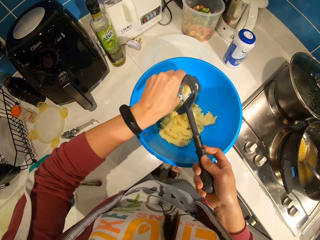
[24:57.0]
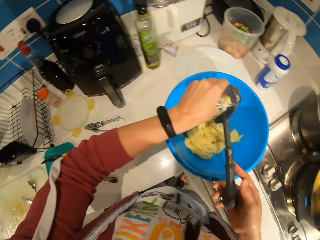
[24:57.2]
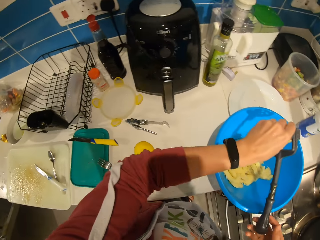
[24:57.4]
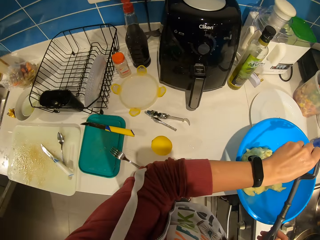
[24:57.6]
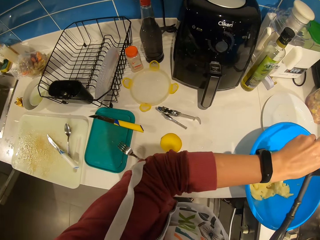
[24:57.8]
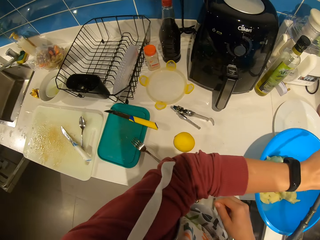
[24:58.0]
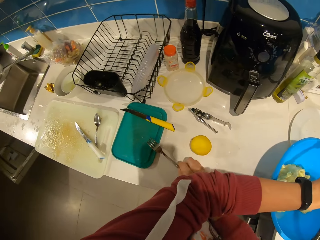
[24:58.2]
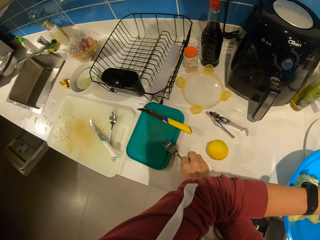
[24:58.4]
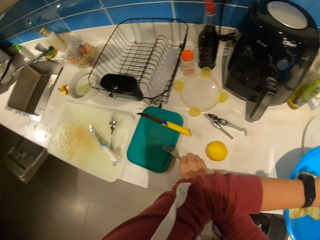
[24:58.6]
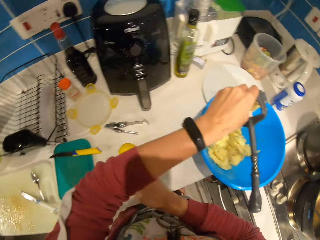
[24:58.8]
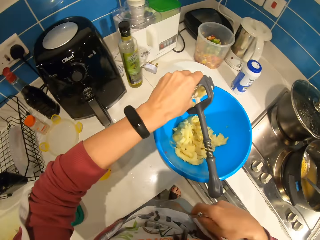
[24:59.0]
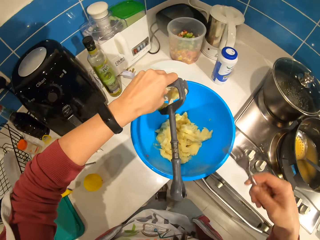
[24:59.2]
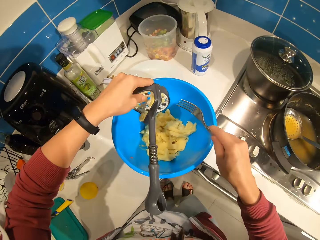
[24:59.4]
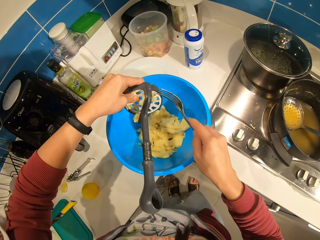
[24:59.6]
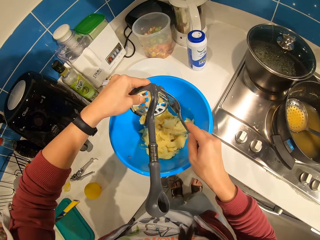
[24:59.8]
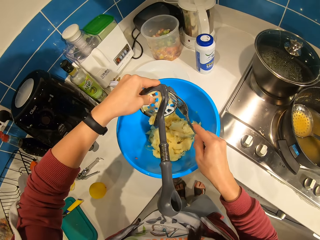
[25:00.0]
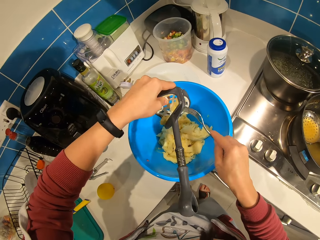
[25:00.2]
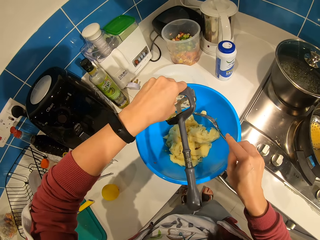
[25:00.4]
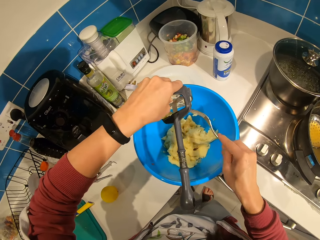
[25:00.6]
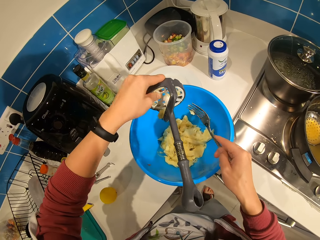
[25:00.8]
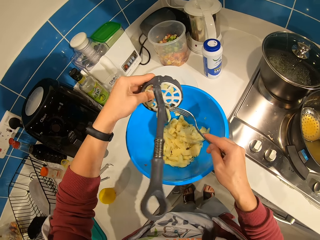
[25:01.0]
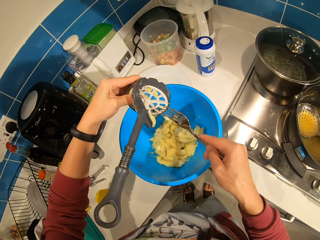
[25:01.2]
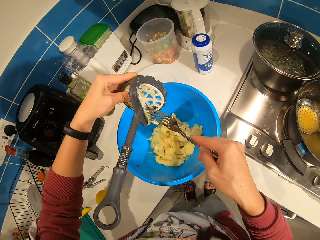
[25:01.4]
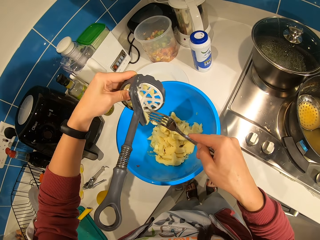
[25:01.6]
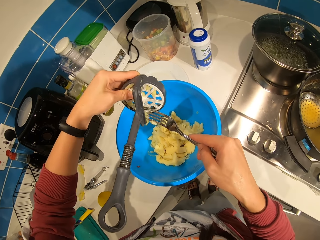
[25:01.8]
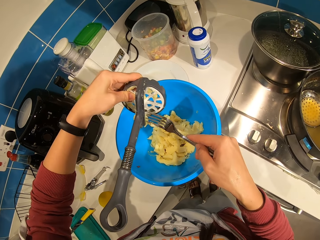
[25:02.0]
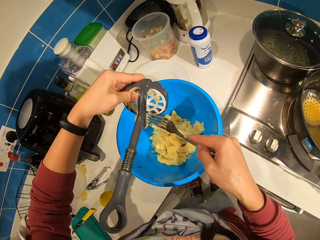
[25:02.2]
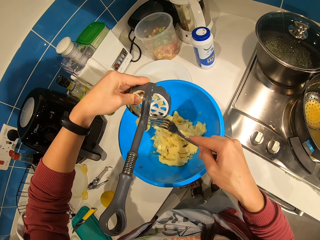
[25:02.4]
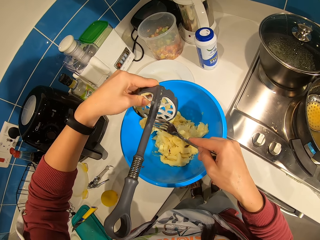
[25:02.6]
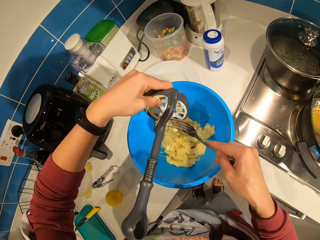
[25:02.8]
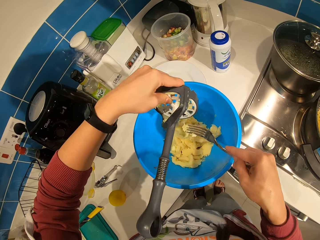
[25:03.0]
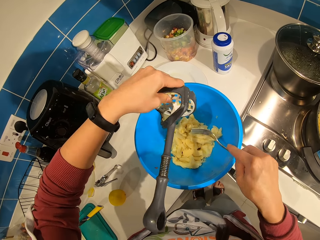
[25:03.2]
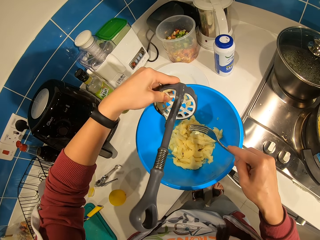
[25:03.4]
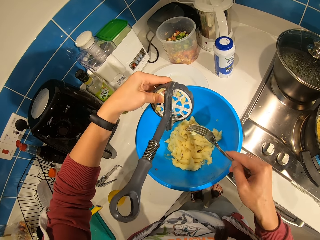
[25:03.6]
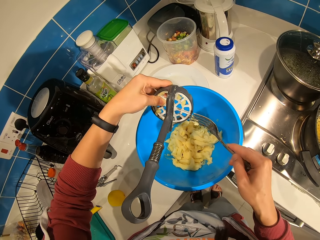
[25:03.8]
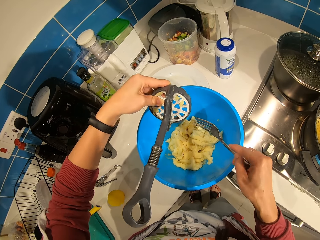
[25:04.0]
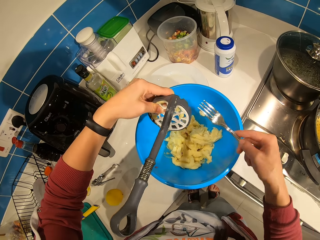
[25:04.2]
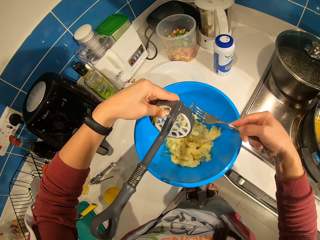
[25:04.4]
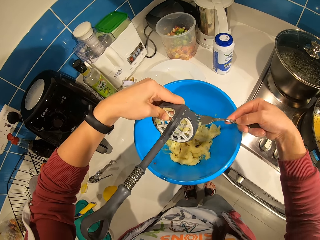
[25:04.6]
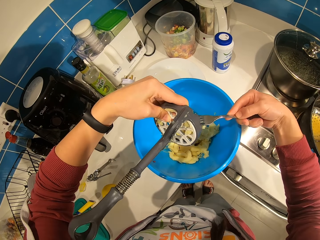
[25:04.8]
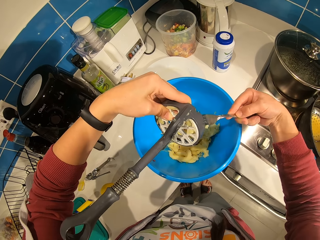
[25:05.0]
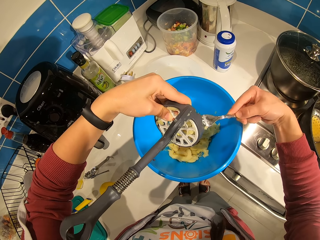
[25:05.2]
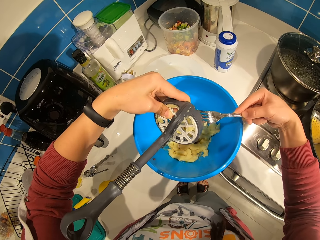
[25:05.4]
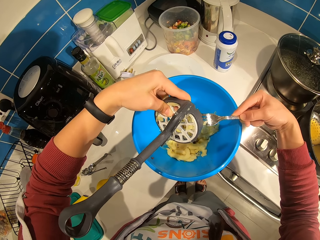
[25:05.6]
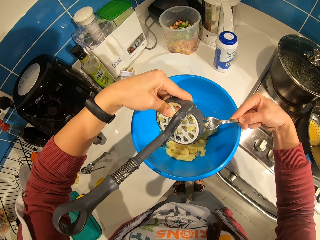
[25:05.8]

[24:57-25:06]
The camera wearer picks up a fork. They remove potatoes from the masher with the fork.

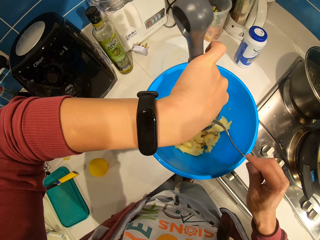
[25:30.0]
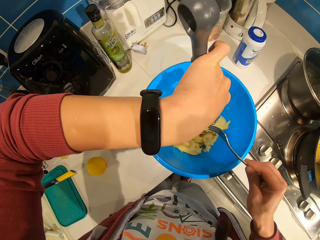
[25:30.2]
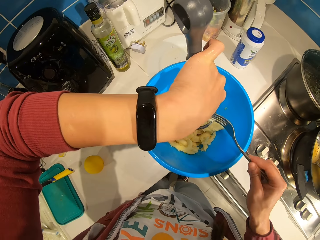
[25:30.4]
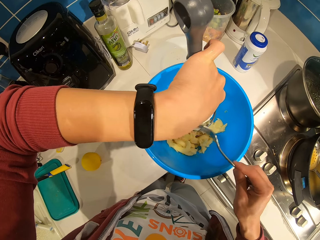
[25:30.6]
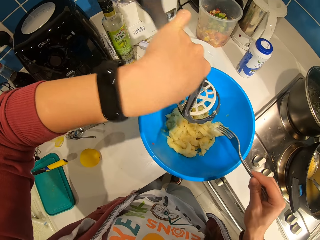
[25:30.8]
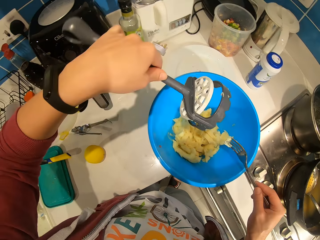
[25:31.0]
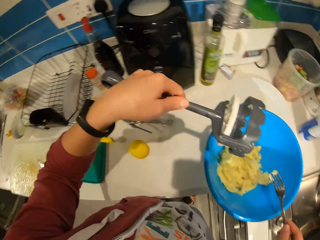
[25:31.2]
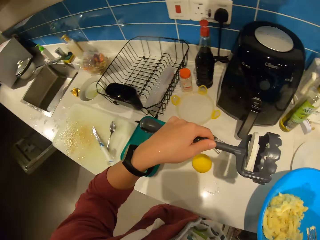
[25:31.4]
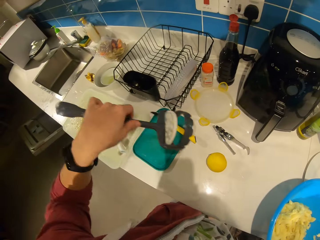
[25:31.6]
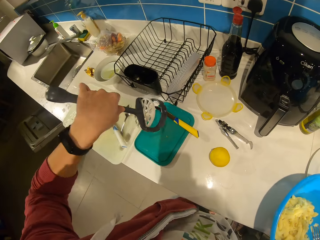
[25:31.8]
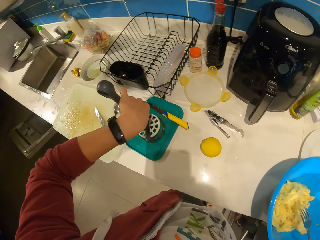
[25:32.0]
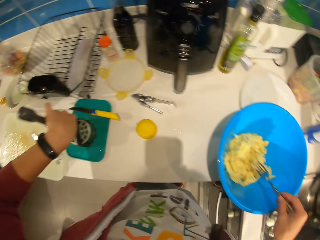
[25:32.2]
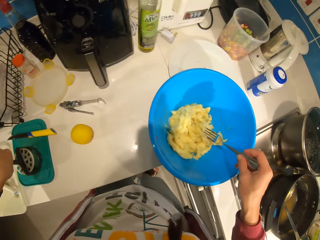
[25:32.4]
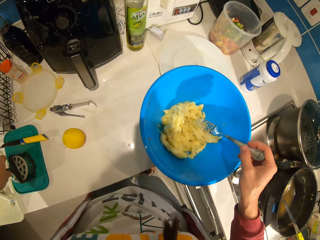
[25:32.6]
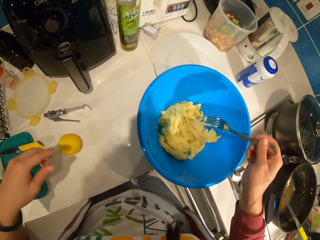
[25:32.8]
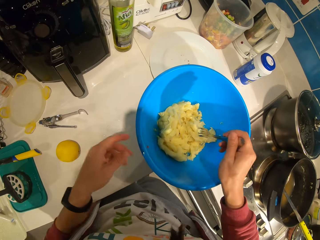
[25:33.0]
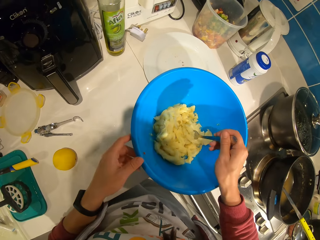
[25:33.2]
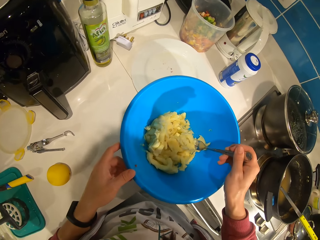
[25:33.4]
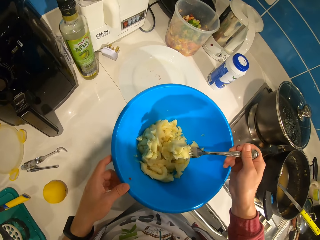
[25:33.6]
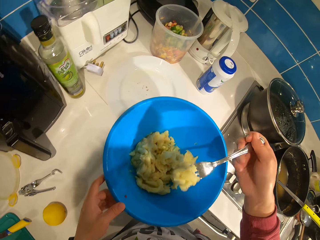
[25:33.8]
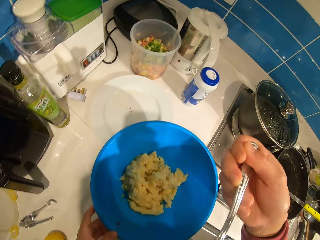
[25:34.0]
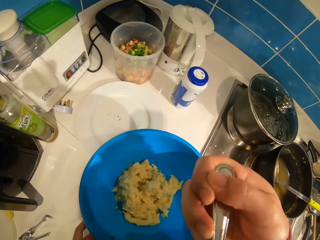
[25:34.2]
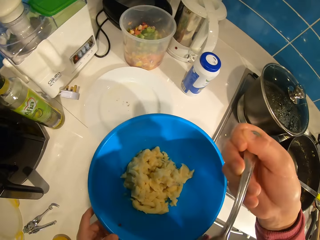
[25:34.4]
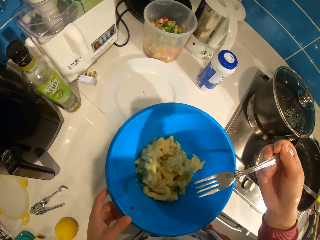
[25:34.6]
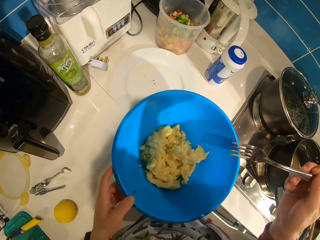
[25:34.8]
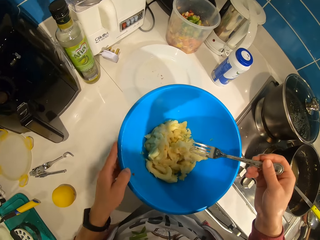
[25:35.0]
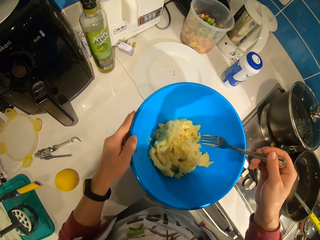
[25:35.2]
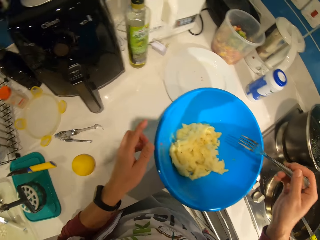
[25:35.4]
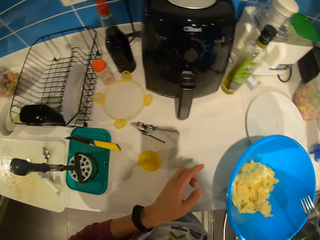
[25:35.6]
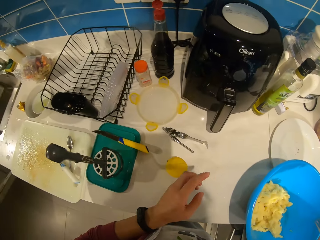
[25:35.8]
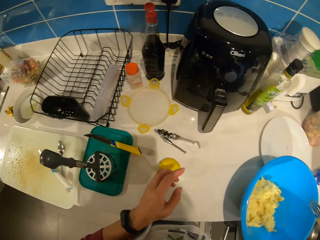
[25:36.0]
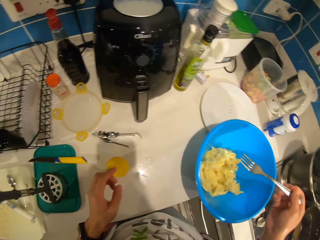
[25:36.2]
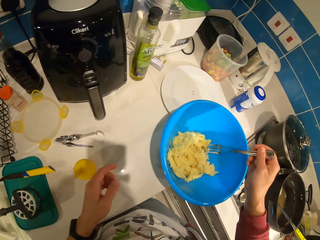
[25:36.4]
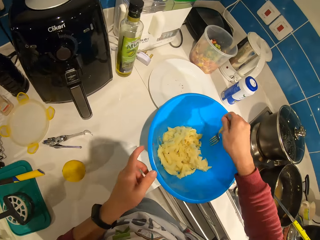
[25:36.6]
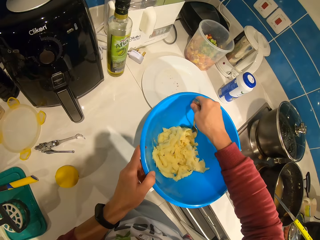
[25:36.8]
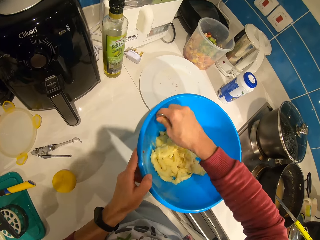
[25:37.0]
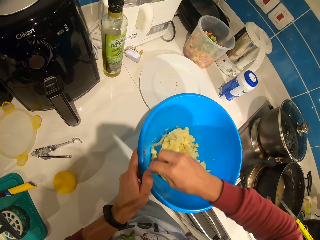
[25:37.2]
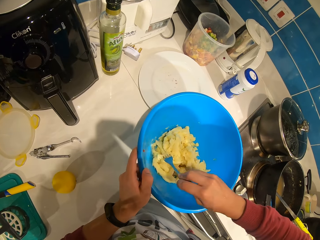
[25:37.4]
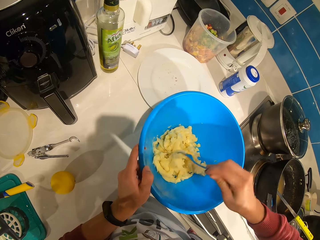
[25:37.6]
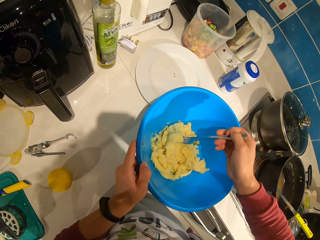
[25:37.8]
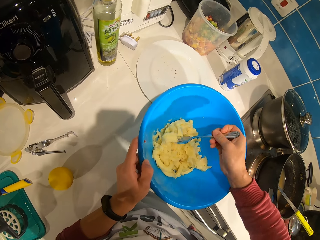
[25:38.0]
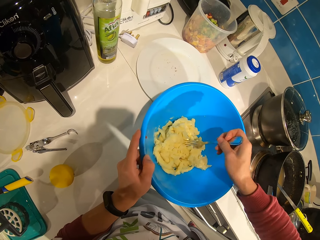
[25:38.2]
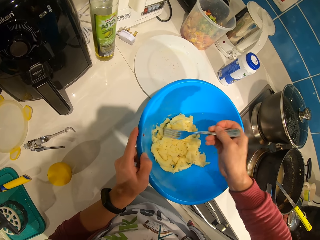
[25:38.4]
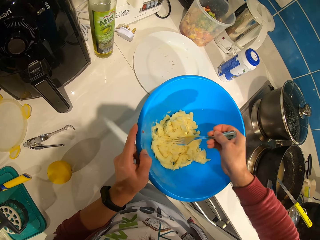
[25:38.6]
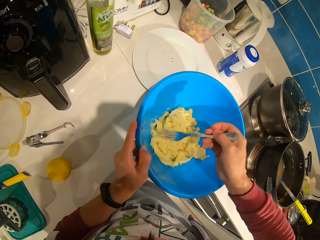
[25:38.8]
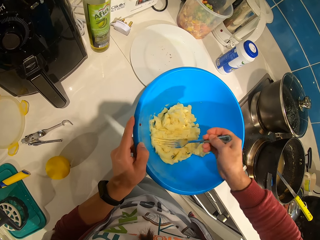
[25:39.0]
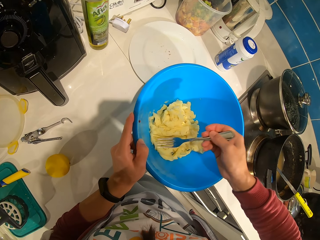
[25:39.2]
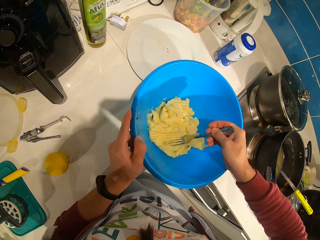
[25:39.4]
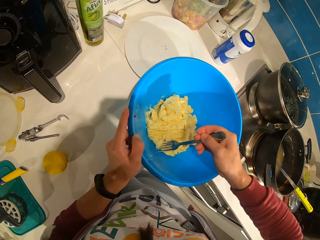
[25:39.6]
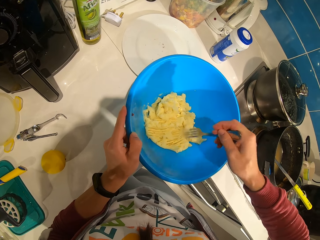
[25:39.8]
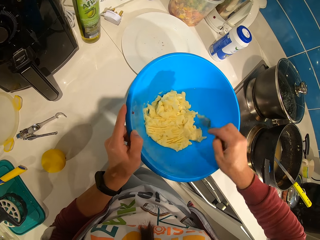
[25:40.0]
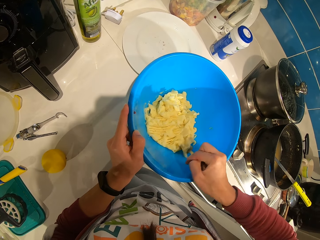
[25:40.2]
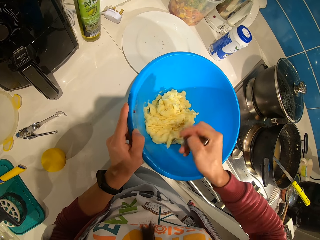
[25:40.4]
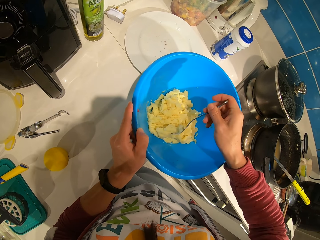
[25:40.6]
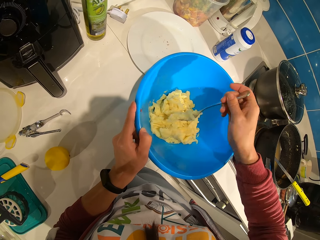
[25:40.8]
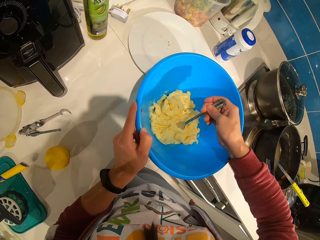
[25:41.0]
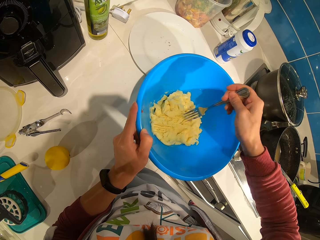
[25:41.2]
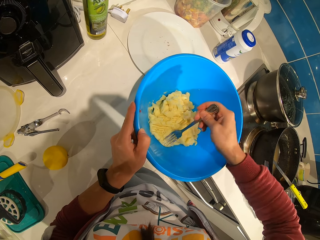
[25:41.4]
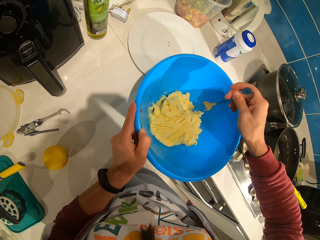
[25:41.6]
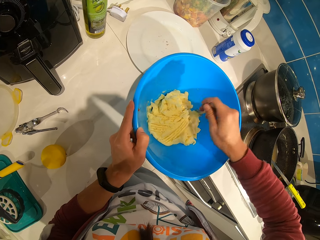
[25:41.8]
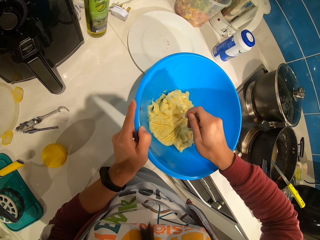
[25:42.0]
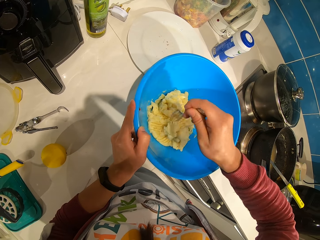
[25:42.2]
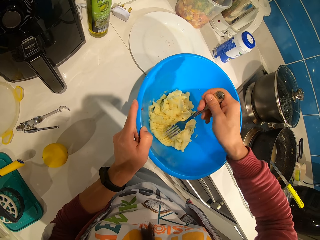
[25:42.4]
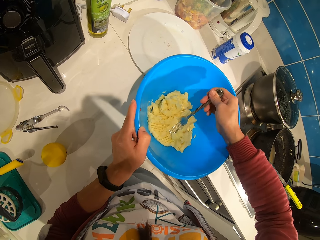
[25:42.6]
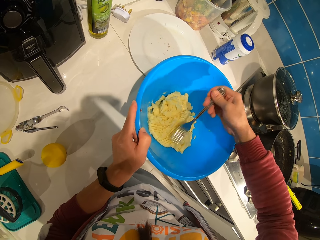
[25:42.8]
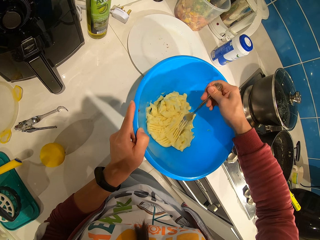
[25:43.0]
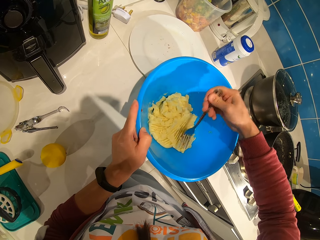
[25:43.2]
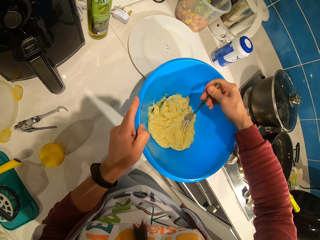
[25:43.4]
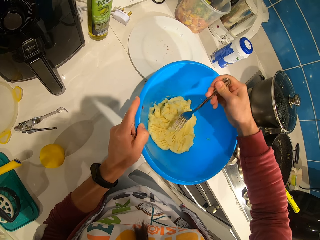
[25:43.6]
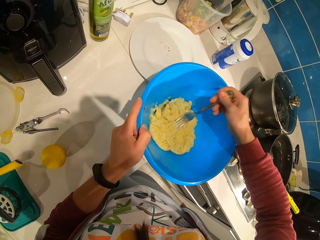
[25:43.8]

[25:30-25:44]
The camera wearer puts the potato masher on the counter. They pack some potatoes with the fork. They eat the mashed potatoes. They press the potatoes with the fork.
